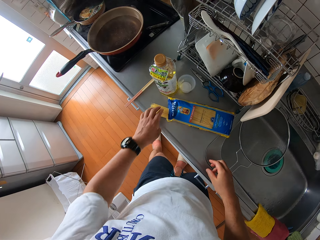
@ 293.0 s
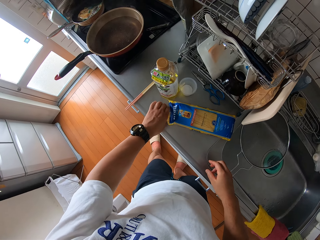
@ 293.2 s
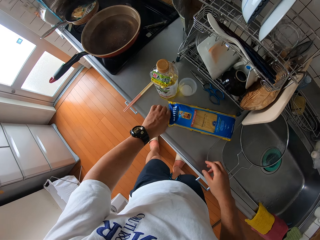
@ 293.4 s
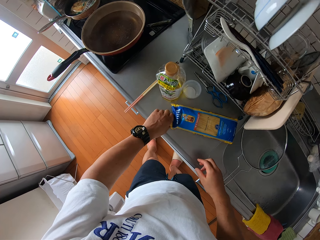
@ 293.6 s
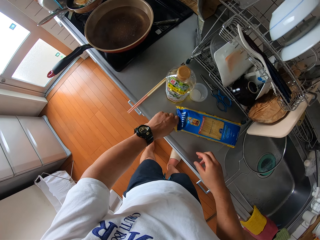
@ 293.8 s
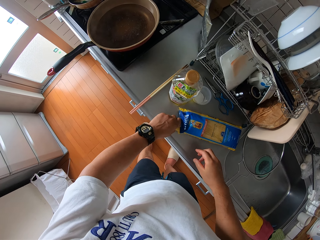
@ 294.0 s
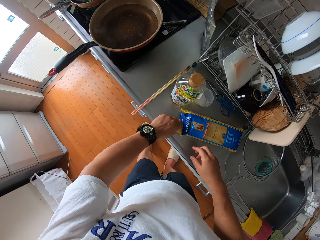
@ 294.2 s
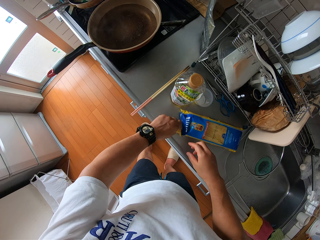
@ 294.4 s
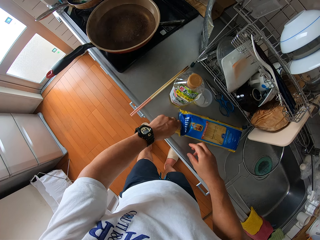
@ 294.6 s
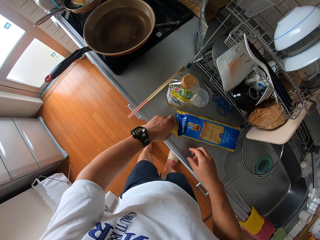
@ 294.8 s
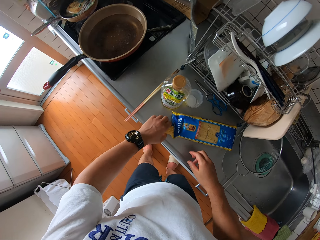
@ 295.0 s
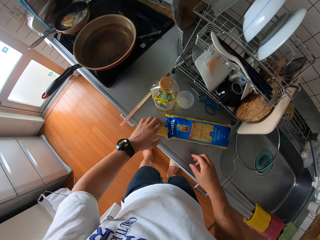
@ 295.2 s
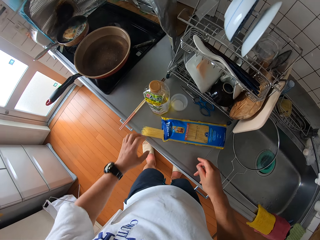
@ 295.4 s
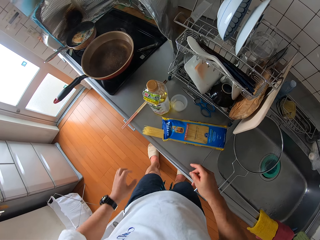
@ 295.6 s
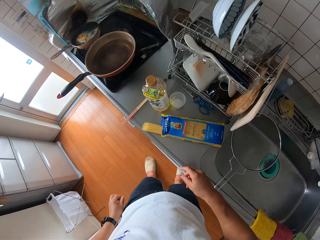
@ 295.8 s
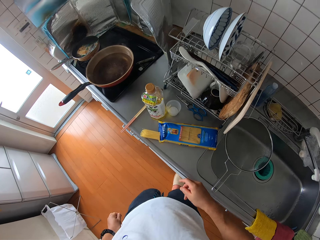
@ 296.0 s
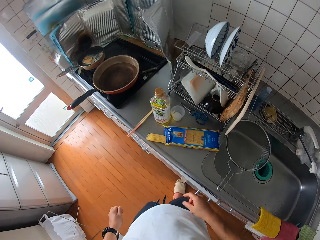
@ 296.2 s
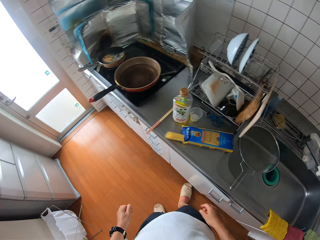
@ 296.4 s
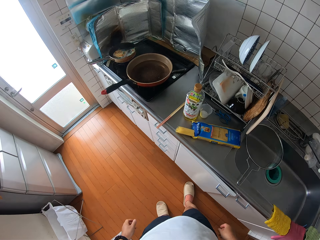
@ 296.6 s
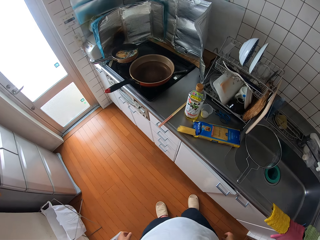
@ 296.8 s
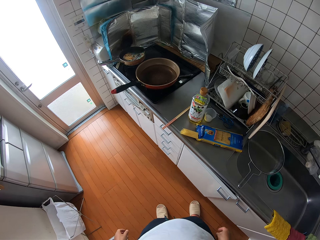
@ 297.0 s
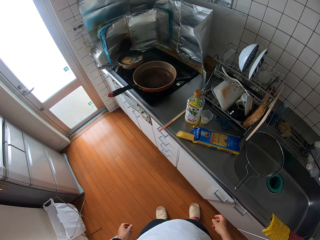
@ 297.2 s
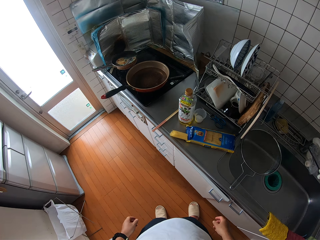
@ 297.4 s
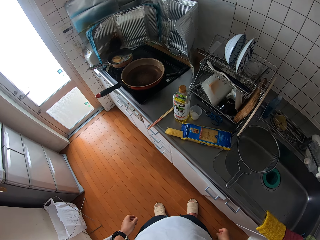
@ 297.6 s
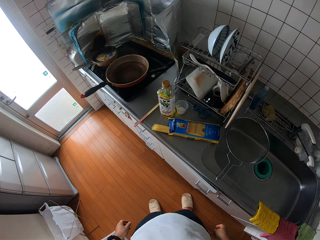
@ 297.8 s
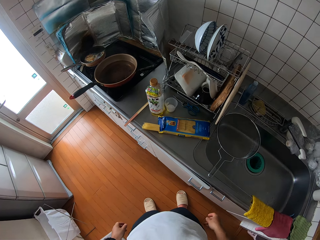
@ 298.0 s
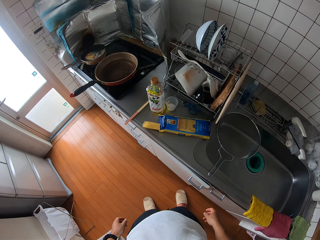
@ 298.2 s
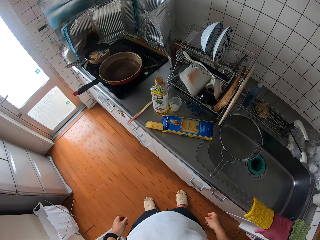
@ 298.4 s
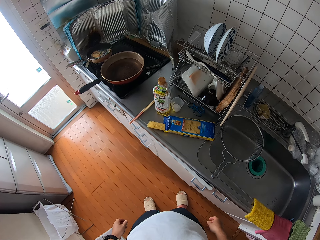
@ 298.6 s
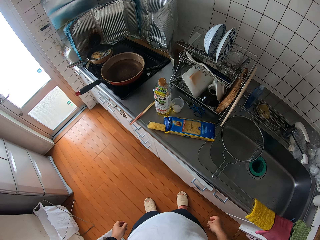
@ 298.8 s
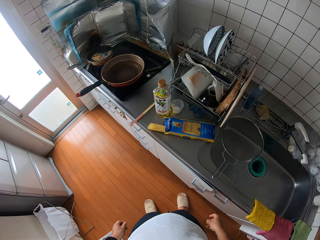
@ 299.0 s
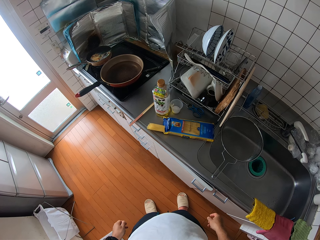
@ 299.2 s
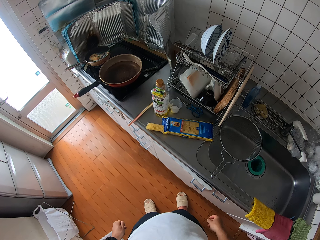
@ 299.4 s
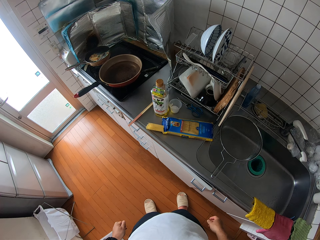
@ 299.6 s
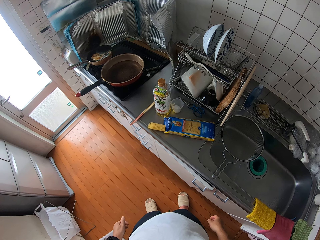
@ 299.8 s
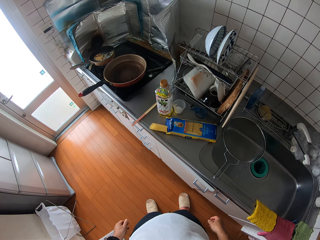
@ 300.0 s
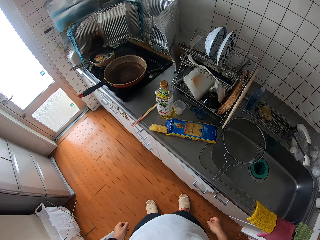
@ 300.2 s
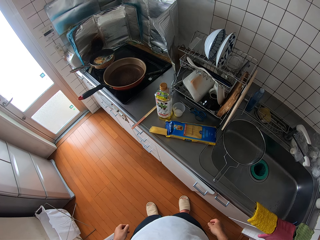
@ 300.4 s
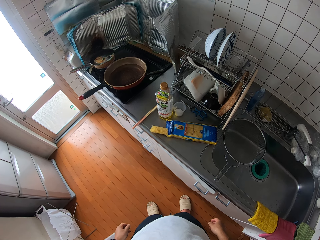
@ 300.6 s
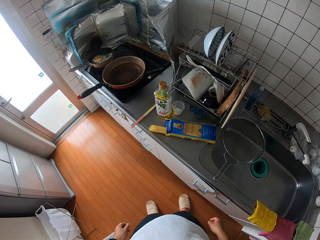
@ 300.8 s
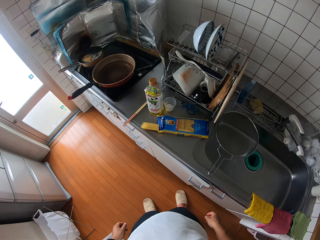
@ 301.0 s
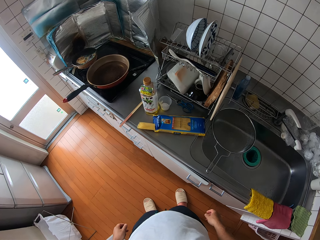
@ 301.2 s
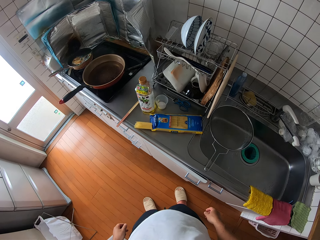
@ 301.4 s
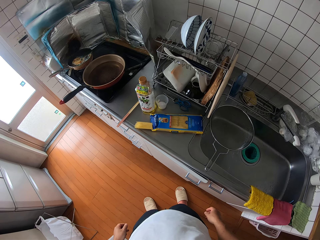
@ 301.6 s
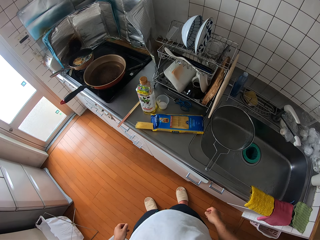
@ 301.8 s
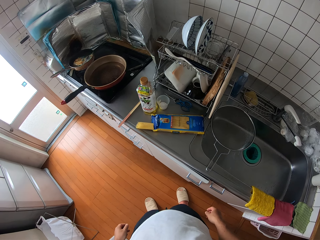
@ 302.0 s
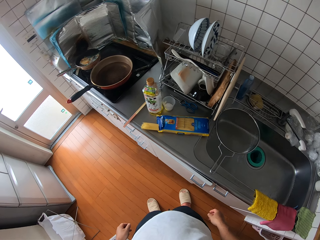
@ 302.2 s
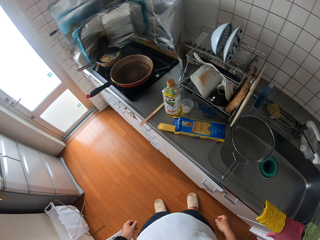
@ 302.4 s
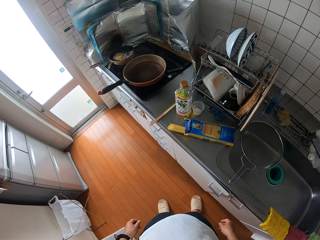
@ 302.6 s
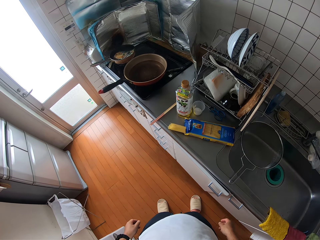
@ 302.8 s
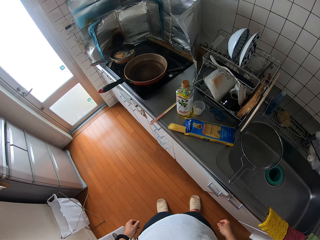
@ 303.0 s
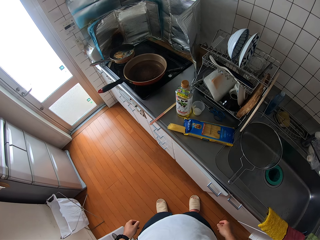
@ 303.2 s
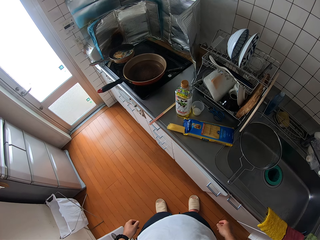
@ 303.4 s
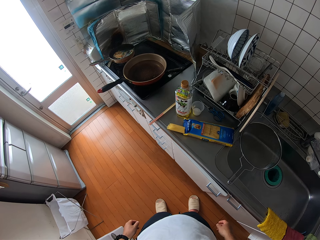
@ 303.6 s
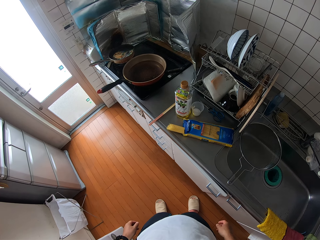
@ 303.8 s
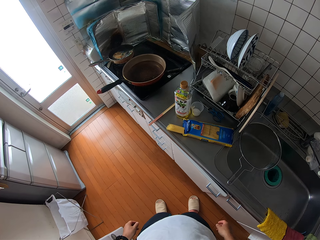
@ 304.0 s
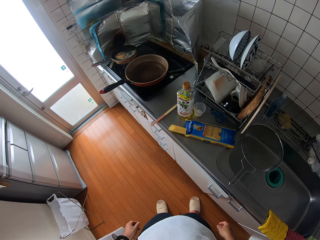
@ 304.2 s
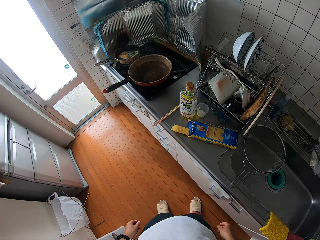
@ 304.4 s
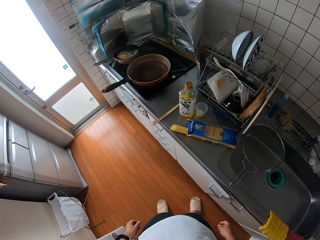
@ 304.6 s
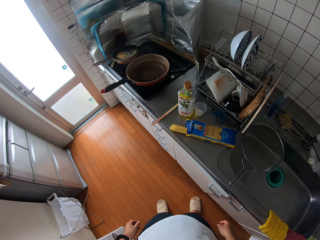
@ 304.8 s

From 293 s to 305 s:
The camera wearer holds sticks of spaghetti from a pack on the table with his left hand. He touches the pasta. He moves a few steps behind. He looks at the cooking pot.

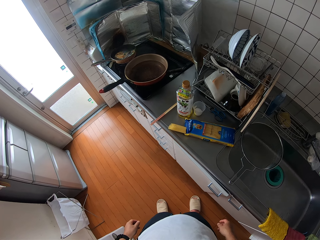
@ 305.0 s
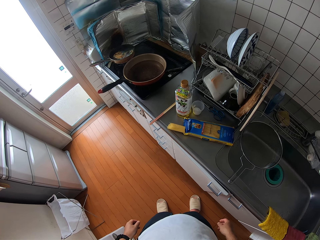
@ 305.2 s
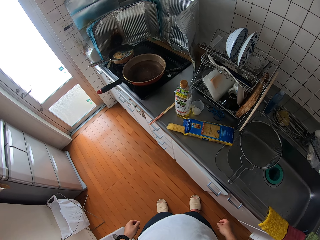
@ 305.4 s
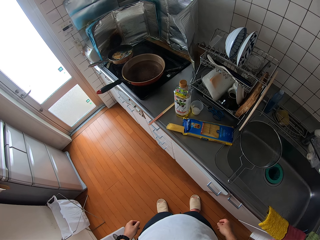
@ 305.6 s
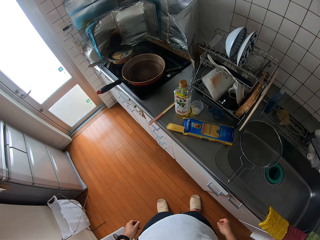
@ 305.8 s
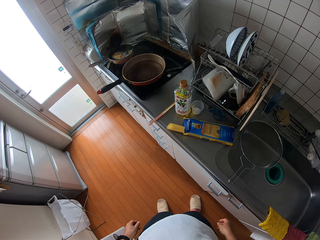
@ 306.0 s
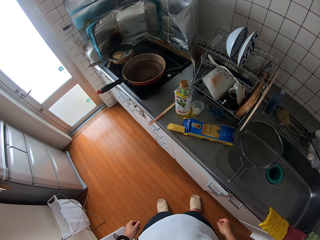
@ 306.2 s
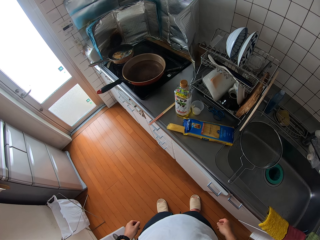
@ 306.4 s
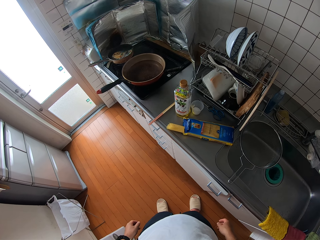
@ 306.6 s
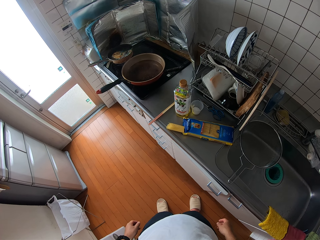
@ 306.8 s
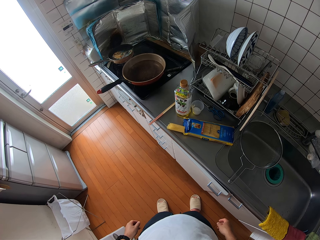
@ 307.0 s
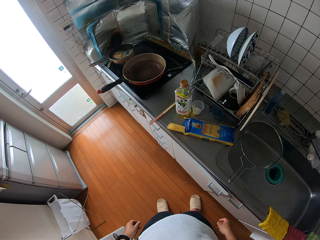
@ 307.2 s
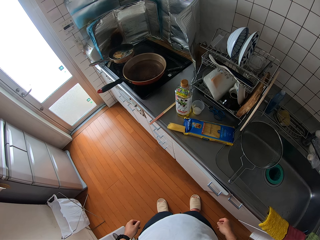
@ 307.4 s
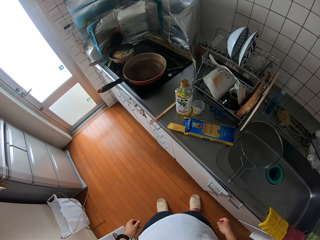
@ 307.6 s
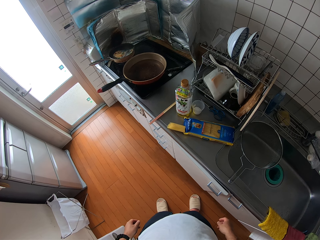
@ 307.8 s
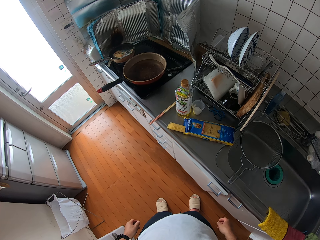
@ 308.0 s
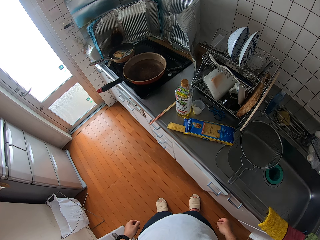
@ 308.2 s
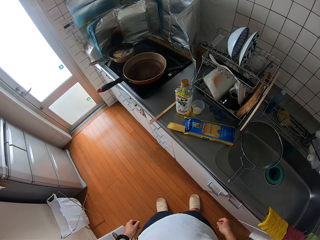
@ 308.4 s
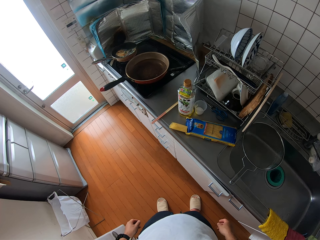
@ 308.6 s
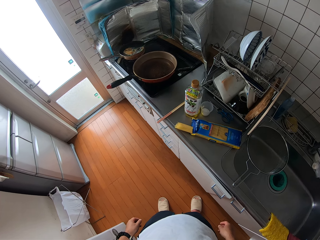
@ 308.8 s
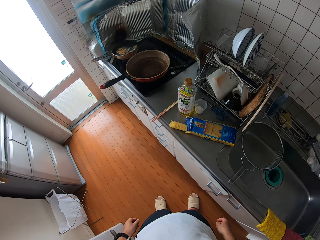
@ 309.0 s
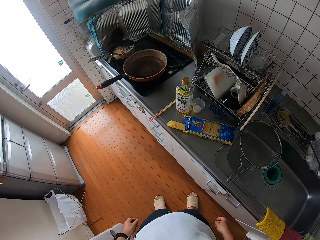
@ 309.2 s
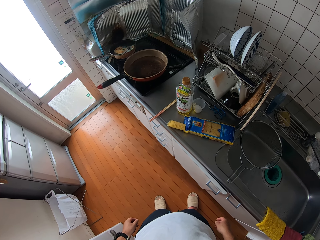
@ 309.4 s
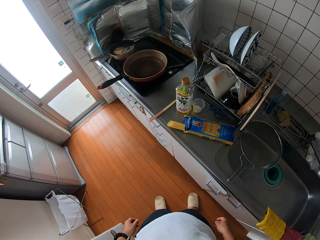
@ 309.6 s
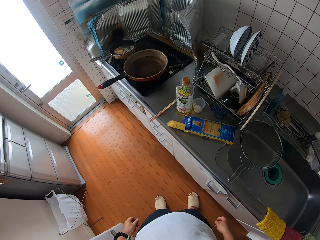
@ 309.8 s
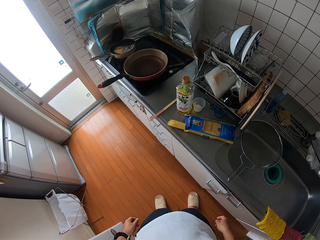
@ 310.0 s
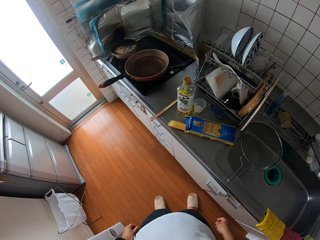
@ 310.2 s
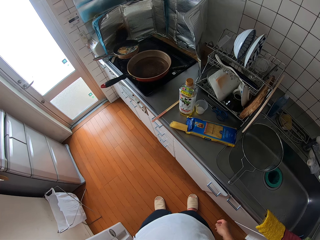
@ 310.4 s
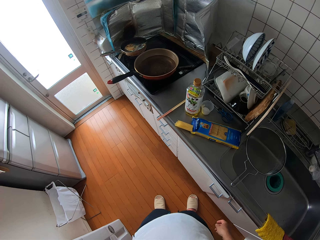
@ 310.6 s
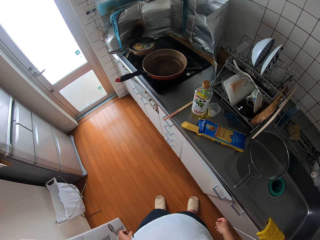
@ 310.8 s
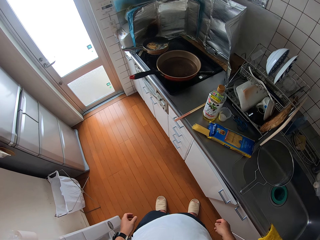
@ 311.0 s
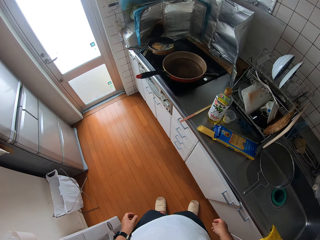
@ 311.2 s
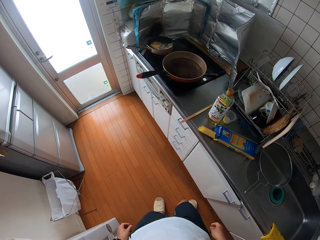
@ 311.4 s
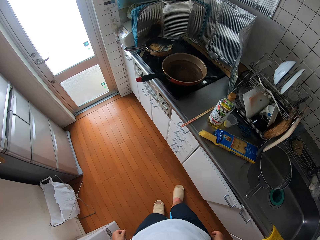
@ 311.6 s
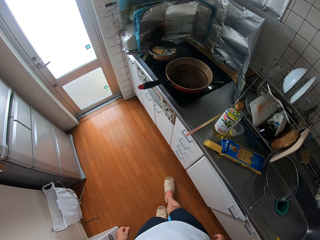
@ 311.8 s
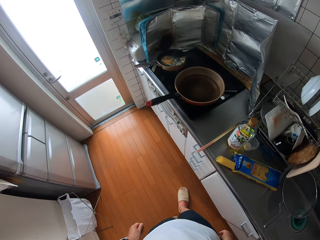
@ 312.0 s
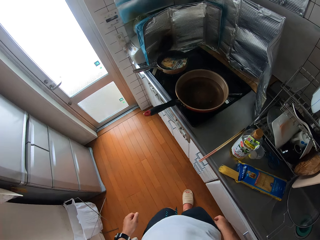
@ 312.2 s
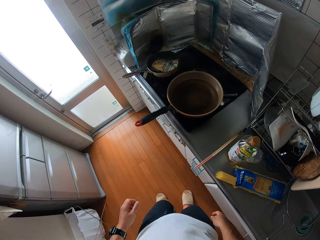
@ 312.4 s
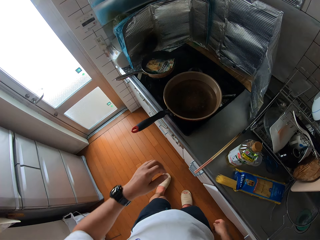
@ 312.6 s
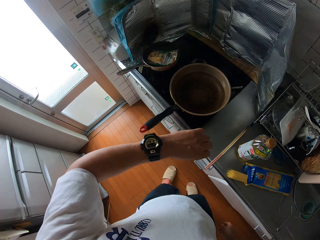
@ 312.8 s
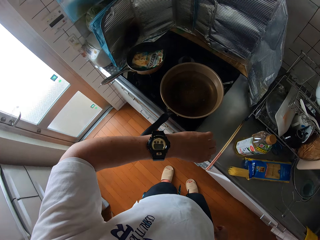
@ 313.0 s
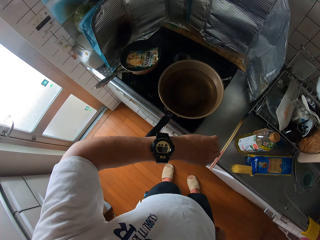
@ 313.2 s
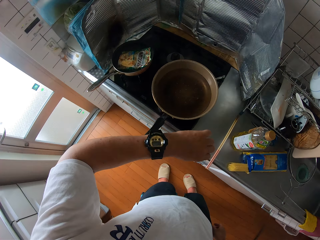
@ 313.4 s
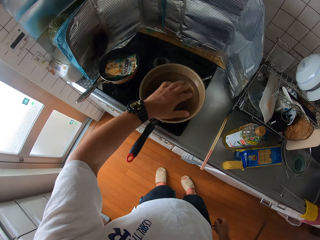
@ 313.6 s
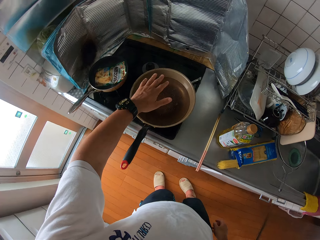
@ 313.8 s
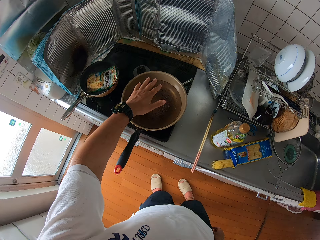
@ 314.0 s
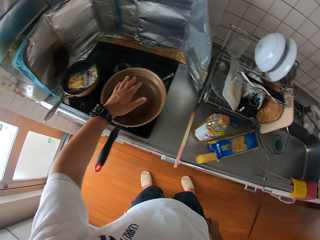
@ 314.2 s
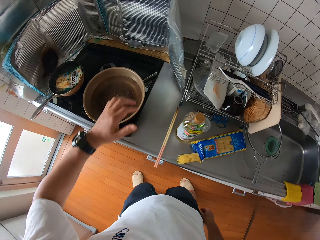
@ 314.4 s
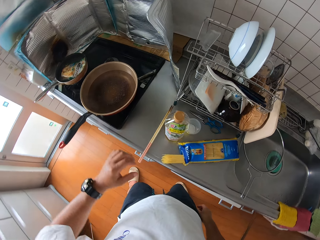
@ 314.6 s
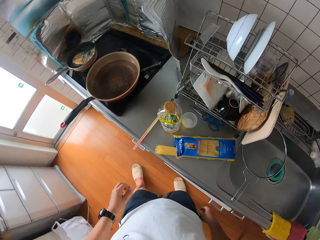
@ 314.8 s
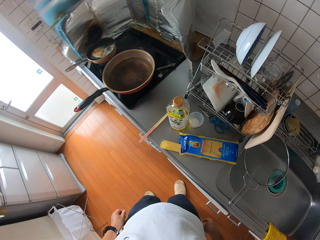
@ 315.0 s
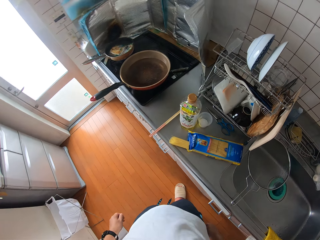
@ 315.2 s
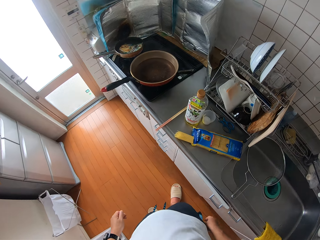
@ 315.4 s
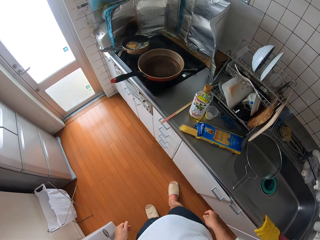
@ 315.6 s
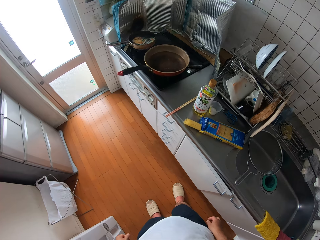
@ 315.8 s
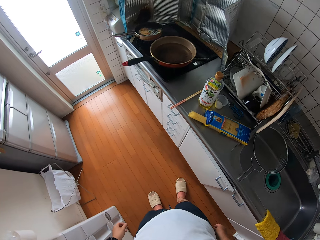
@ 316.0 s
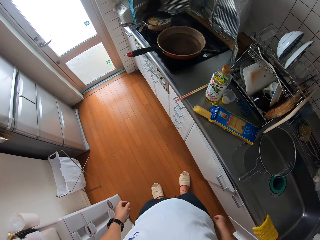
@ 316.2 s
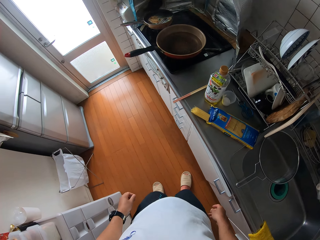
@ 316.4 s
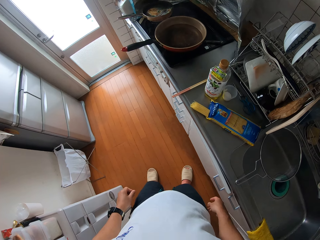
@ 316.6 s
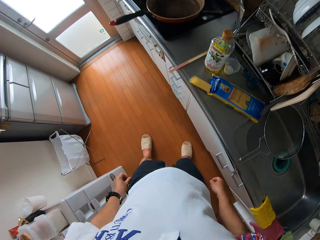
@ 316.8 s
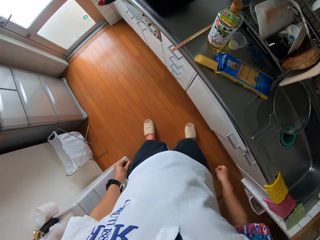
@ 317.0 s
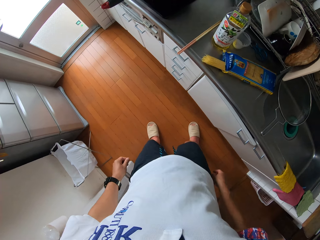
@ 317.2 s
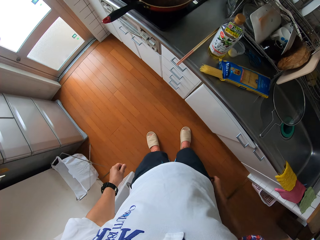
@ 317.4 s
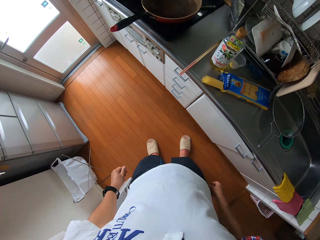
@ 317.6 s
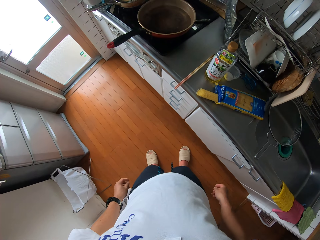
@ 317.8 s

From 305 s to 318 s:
The camera wearer moves close to the cooking pot. He stares at the wrist watch on his left hand. He places his left hand over a frying pan on the cooker. He steps a few steps behind.
